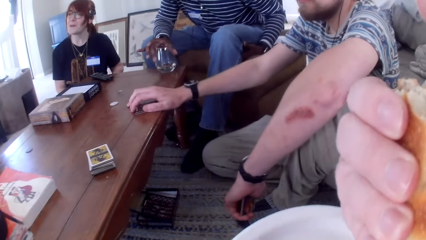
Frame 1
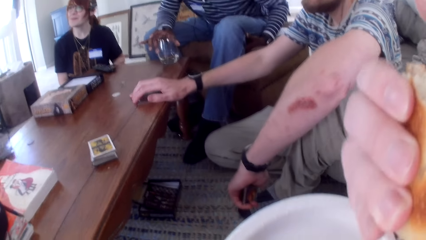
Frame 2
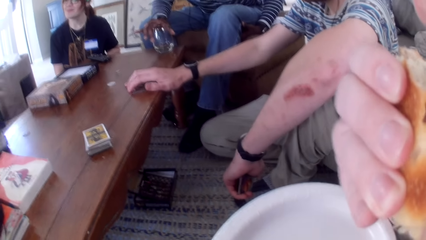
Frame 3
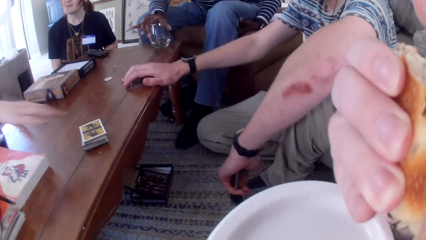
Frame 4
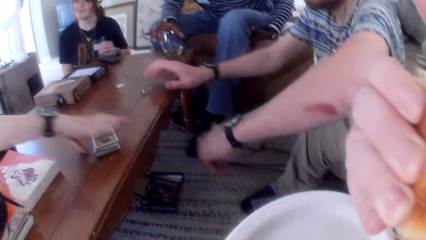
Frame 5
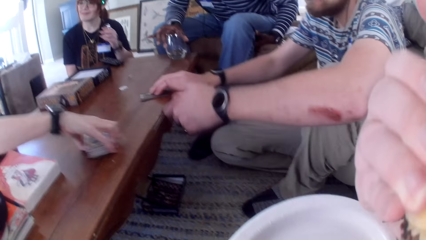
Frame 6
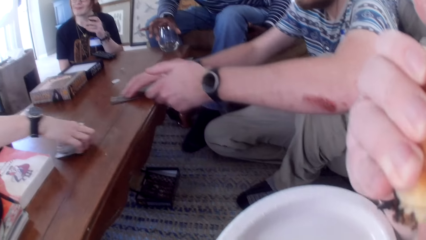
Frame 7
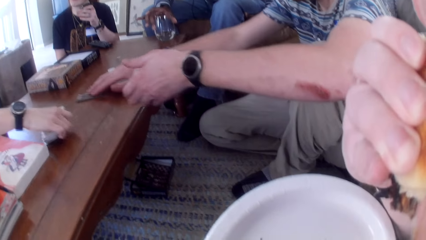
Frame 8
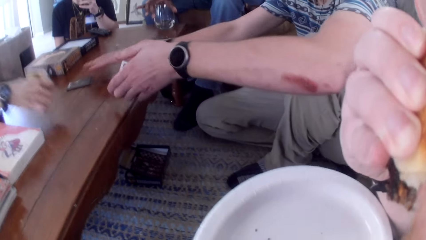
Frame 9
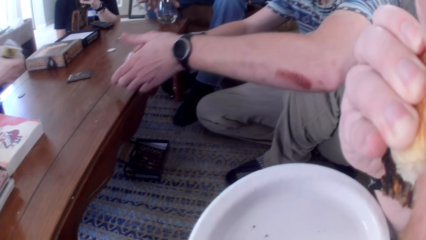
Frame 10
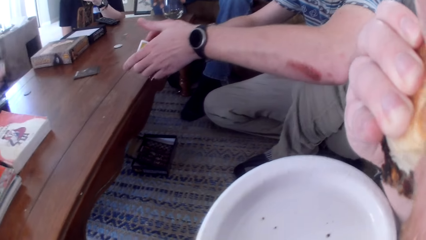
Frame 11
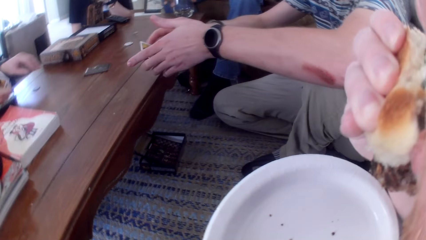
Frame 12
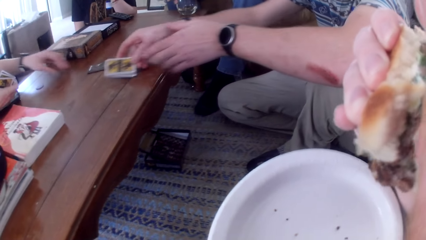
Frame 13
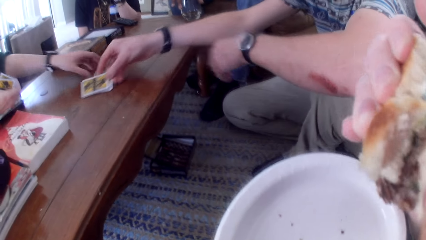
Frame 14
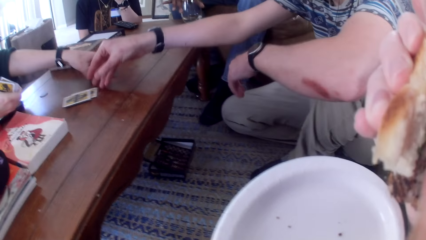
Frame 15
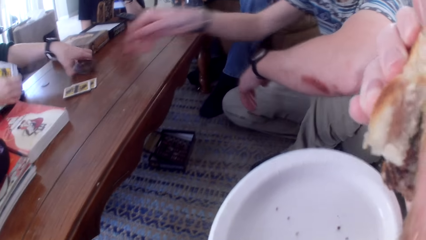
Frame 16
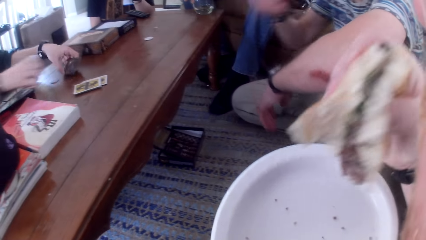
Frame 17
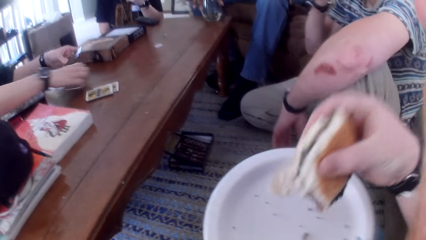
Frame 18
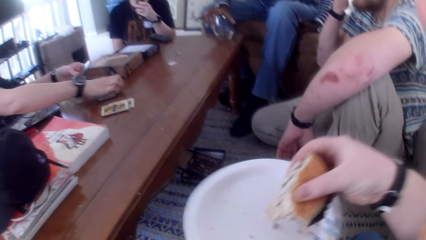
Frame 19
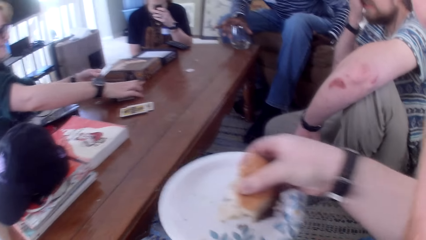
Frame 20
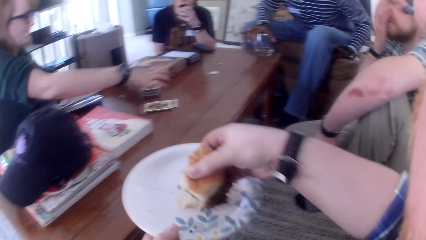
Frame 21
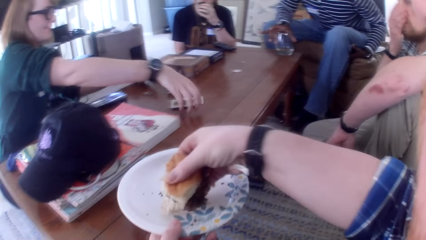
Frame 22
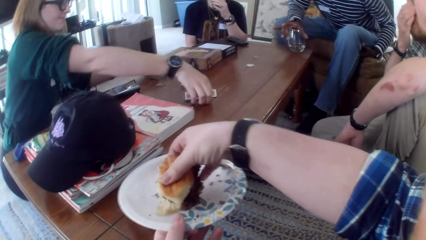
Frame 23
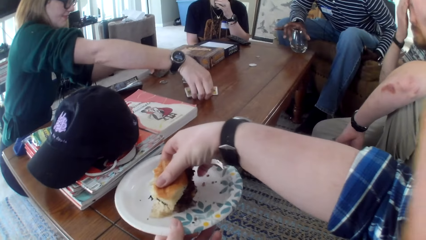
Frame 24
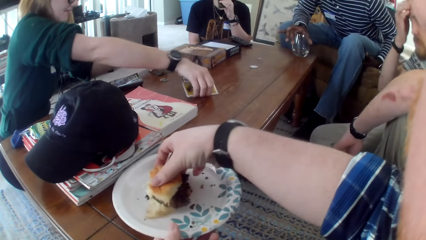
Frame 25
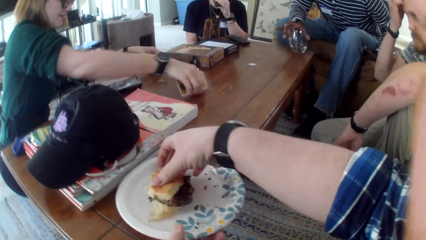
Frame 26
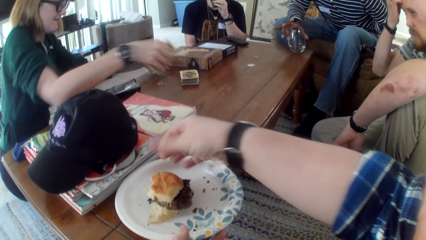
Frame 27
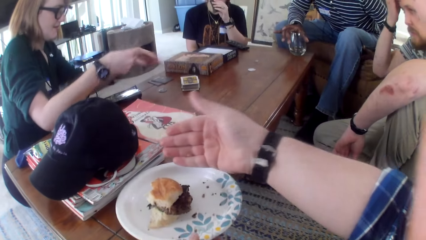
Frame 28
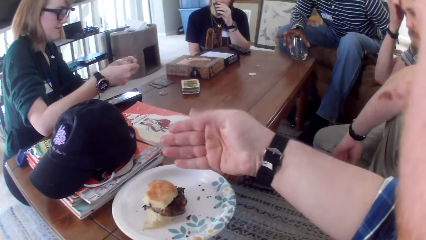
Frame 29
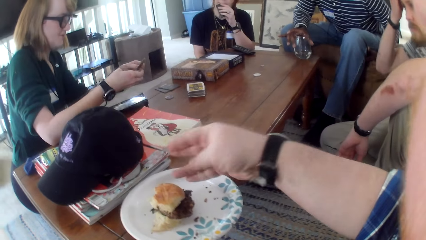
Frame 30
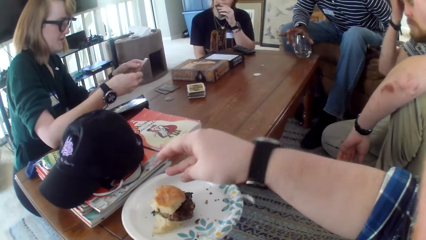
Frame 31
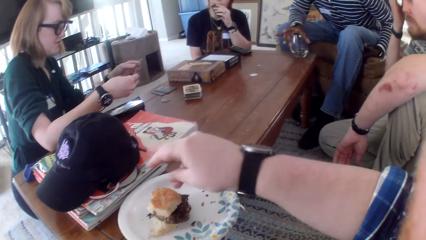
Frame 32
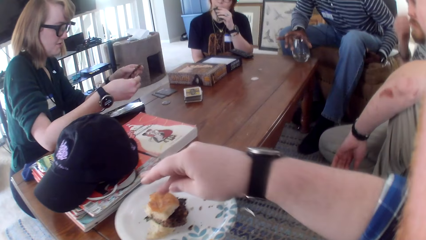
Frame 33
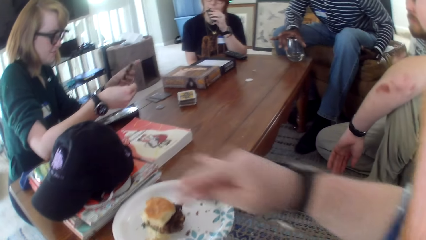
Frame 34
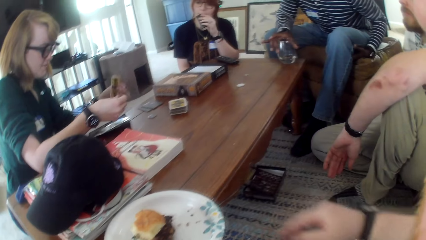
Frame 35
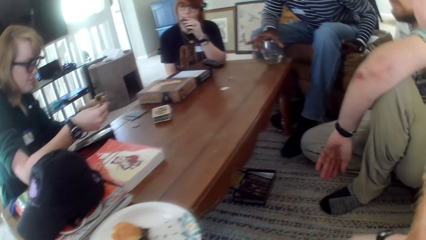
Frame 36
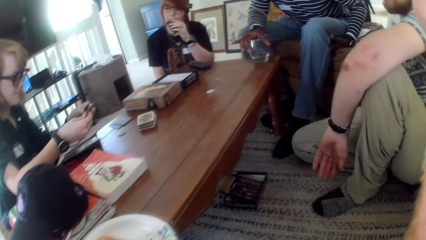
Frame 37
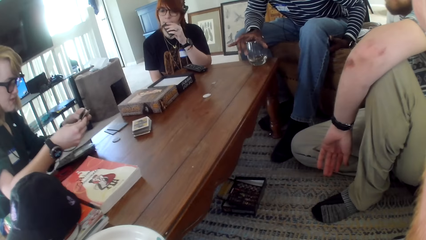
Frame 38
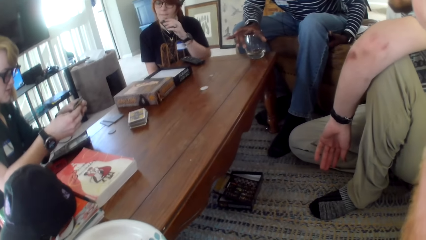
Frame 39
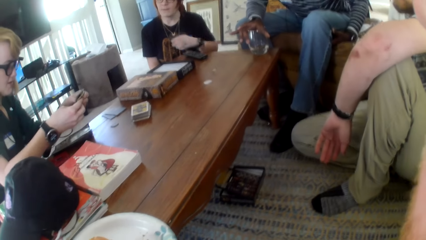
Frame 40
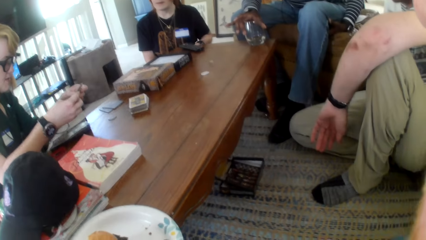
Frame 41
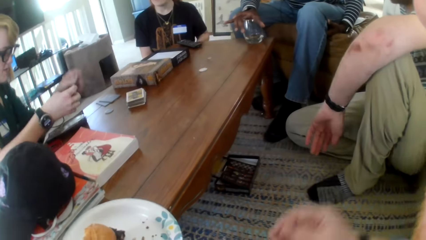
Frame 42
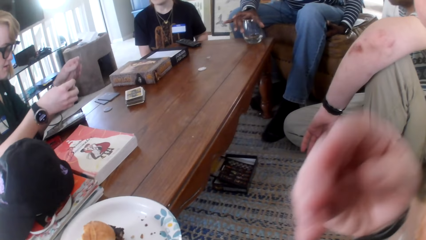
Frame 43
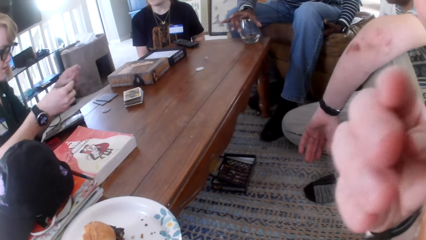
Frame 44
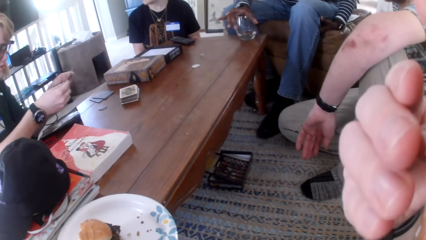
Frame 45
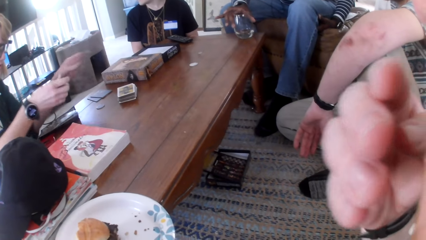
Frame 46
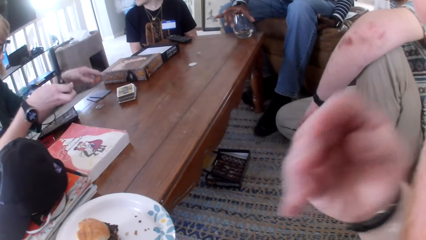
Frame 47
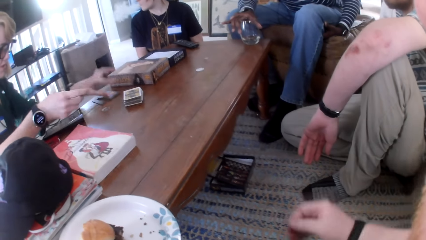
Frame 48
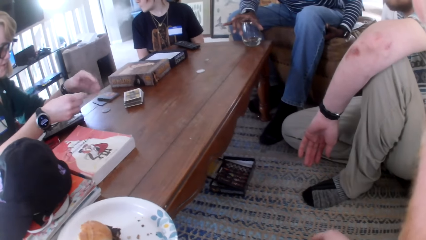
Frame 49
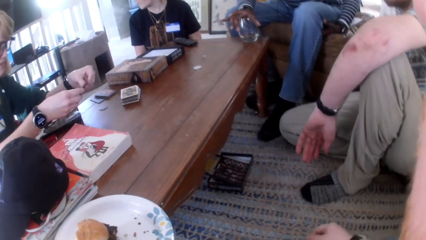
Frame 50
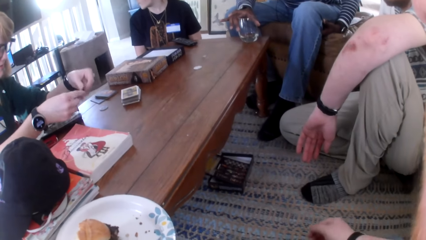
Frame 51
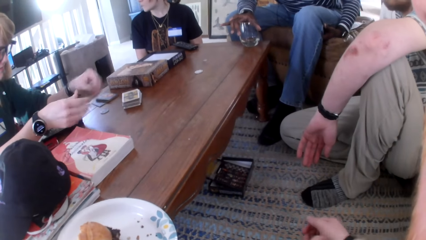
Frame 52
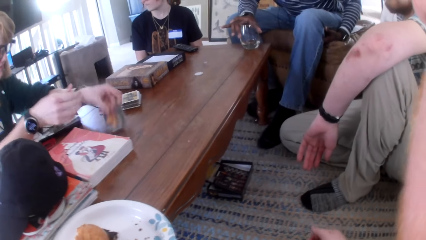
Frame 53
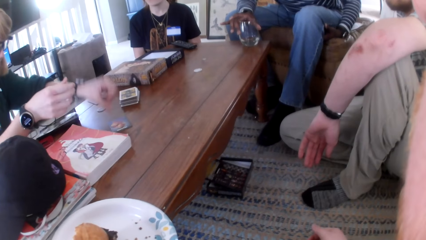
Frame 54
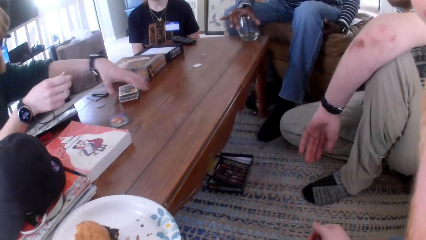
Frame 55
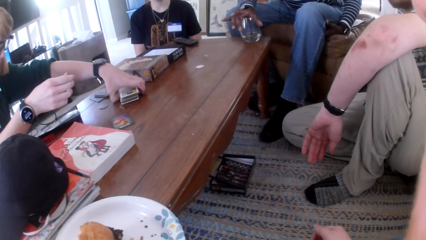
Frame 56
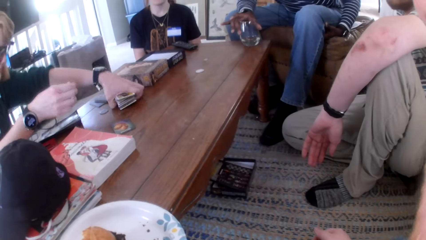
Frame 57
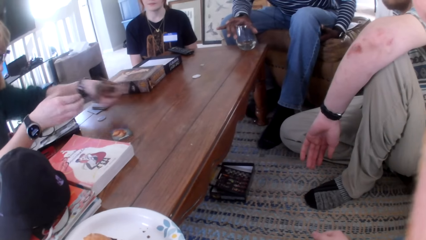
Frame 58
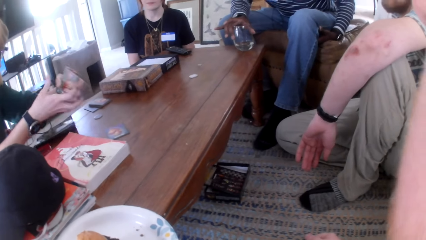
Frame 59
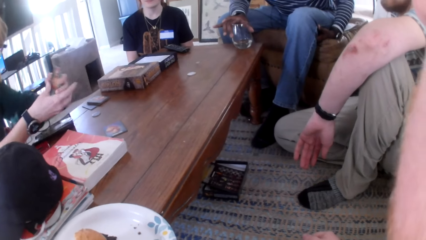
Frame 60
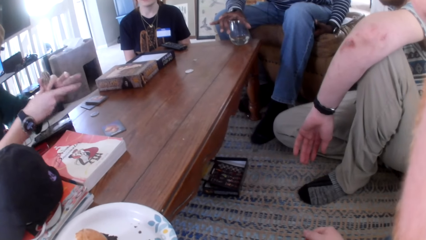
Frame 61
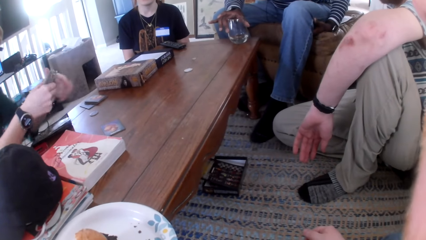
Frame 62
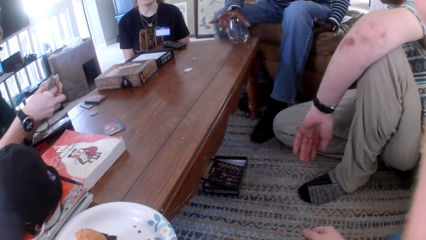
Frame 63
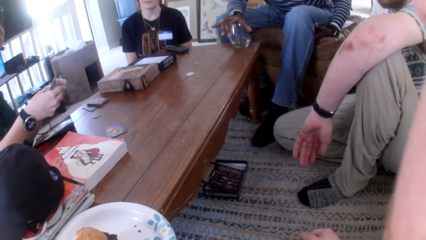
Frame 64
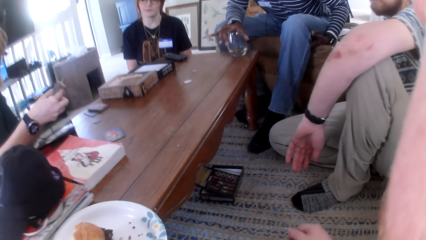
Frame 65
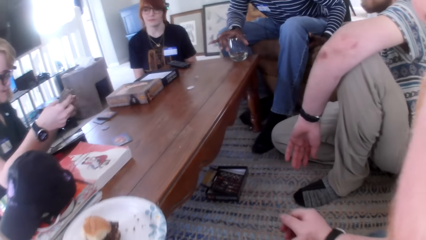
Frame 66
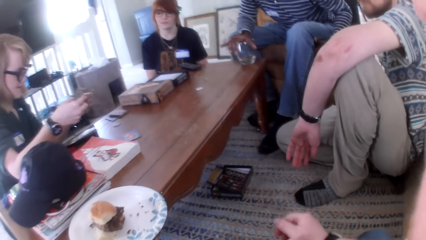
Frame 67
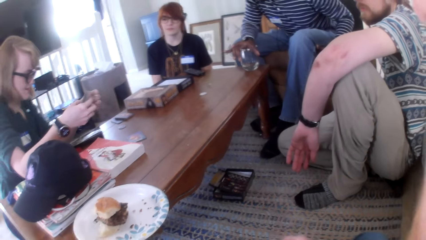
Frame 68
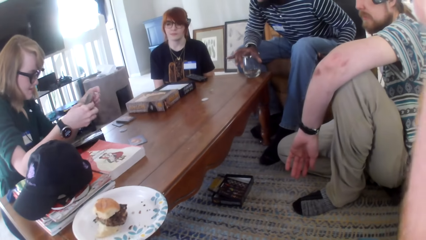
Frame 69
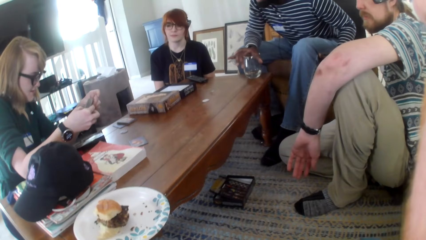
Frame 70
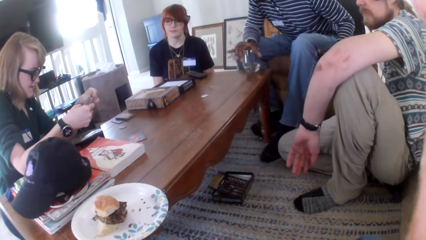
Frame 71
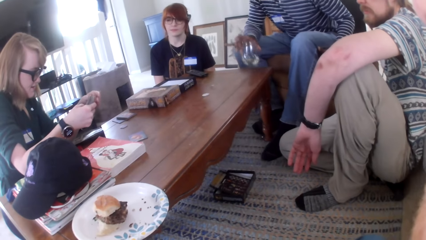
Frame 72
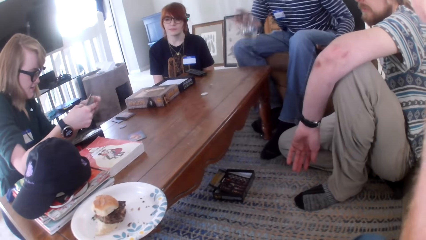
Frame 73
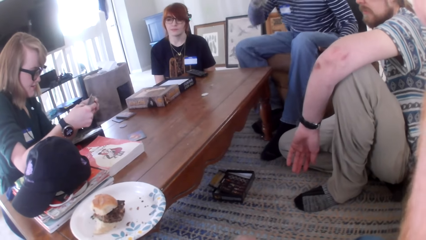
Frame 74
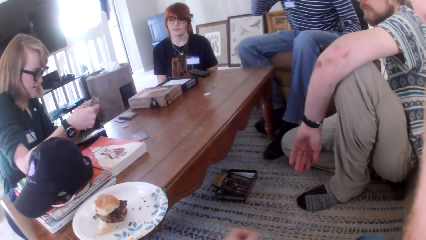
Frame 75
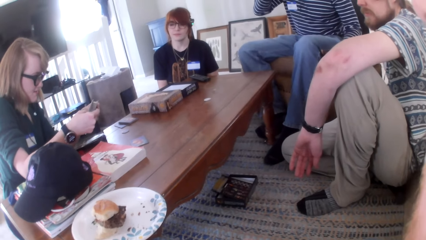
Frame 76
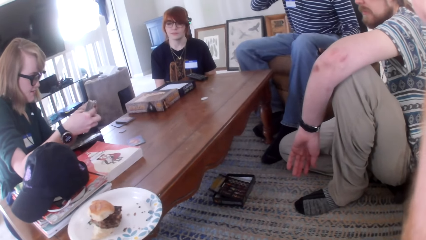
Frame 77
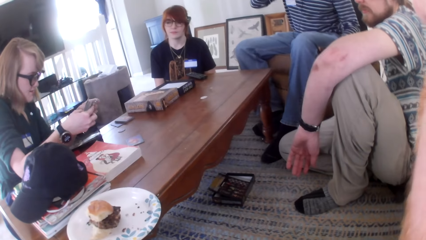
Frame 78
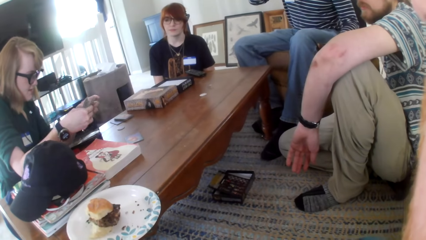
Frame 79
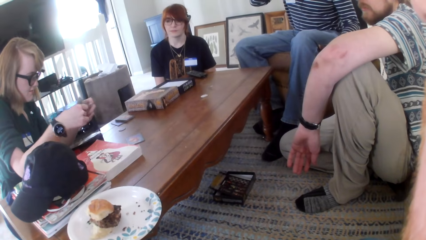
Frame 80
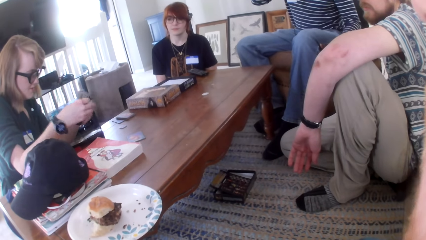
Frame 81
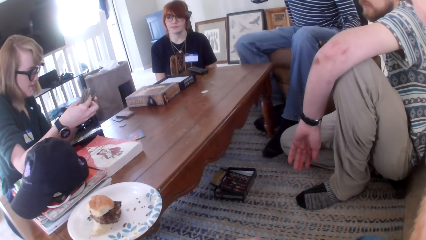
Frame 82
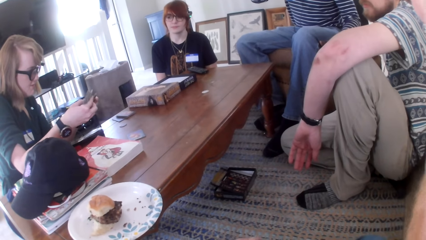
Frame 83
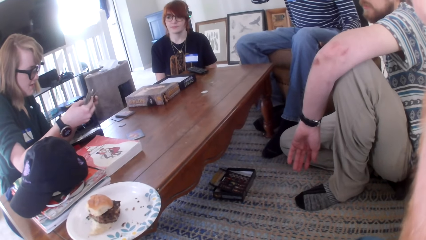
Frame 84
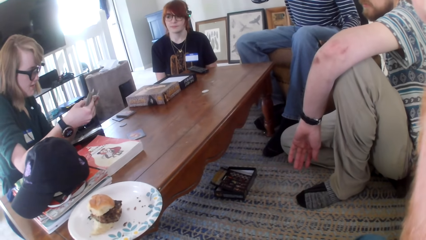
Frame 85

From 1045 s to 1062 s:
The camera wearer eats. A person picks cards. The camera wearer puts the plate down. The person talks and picks cards.
